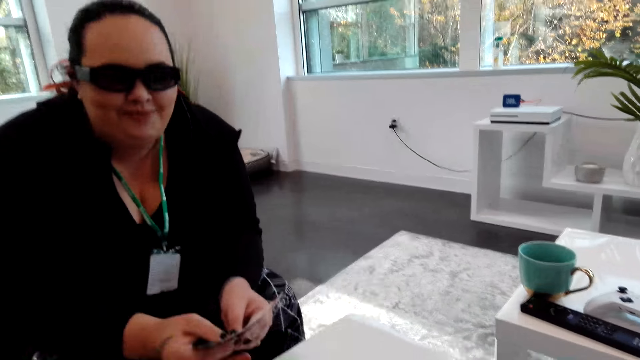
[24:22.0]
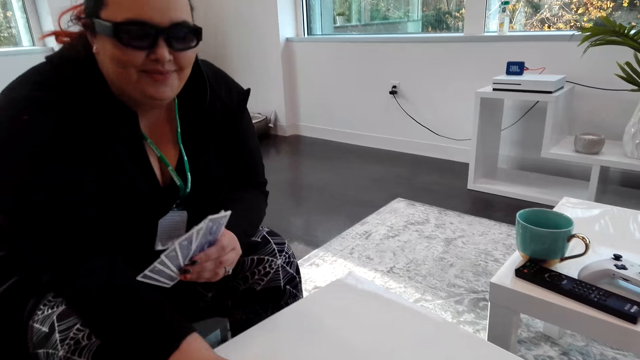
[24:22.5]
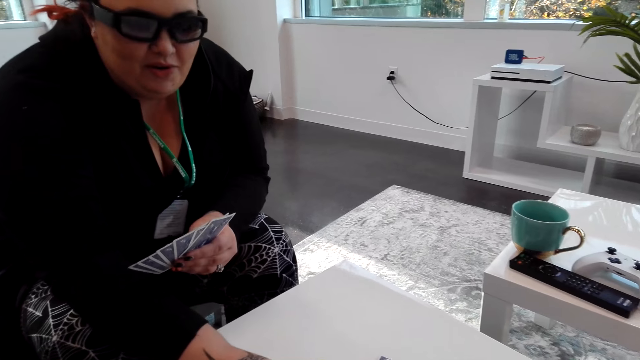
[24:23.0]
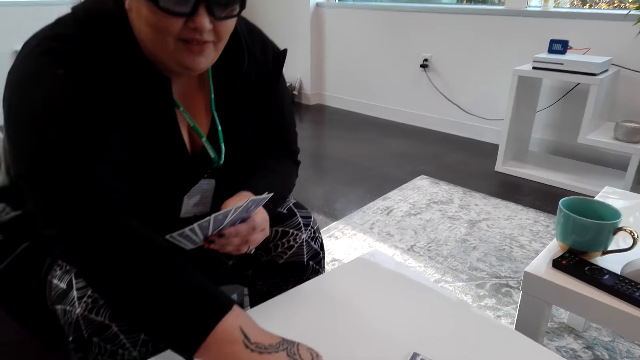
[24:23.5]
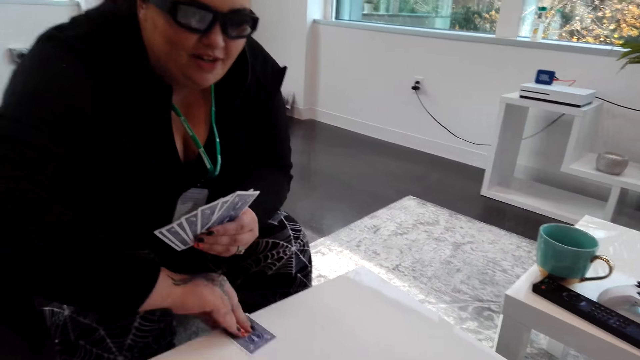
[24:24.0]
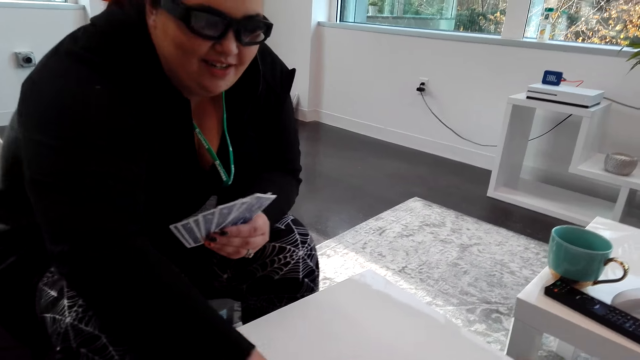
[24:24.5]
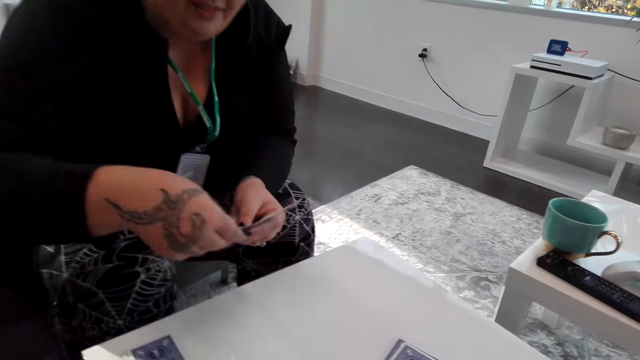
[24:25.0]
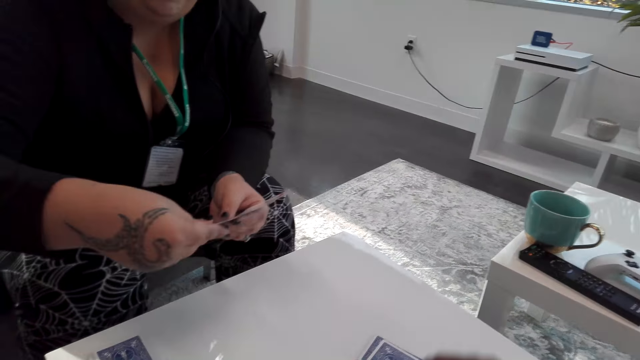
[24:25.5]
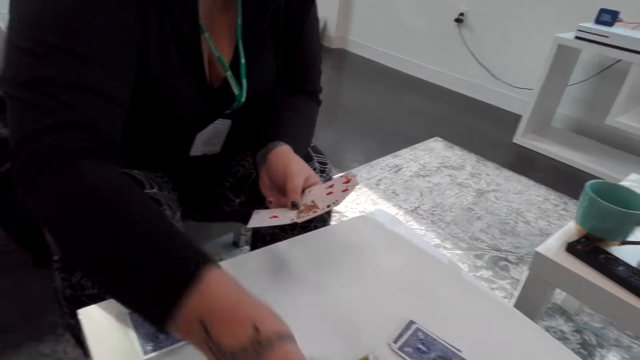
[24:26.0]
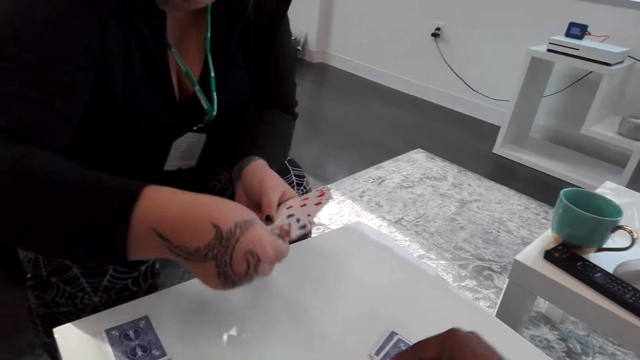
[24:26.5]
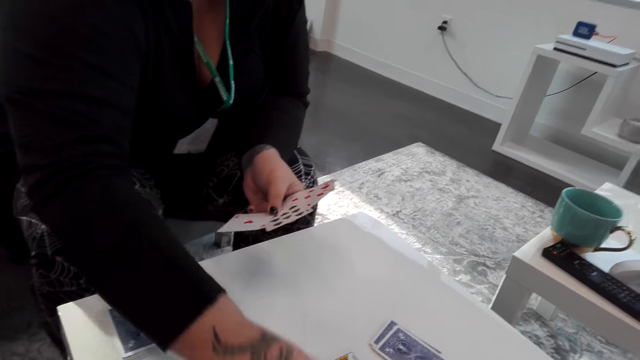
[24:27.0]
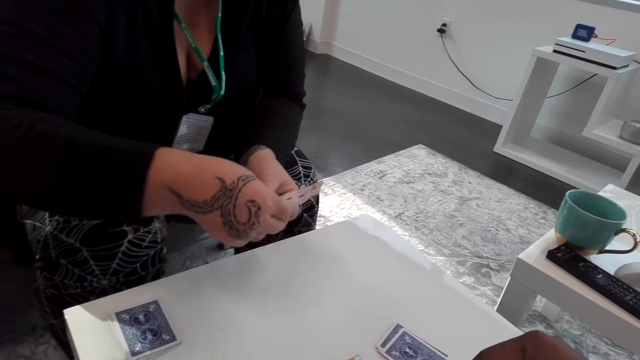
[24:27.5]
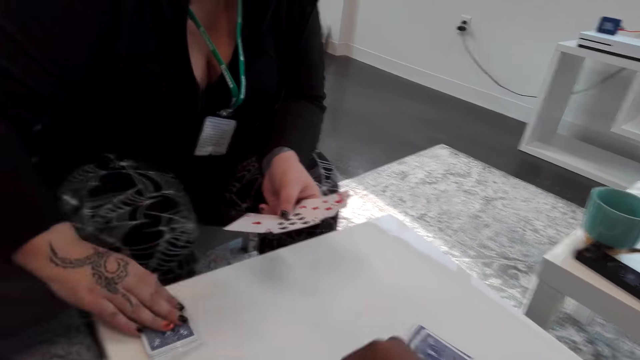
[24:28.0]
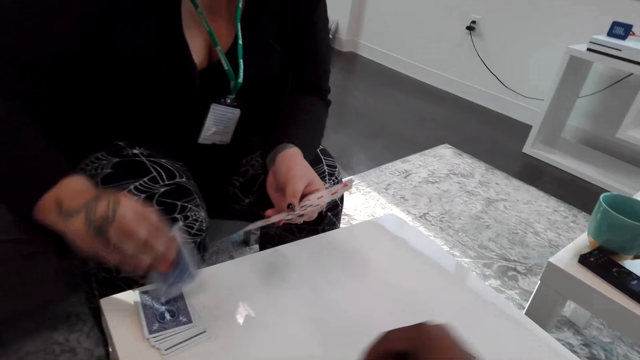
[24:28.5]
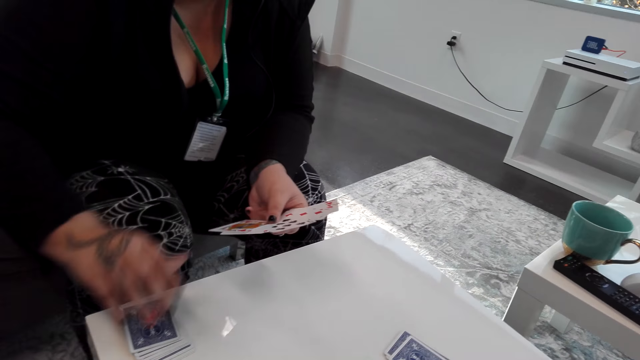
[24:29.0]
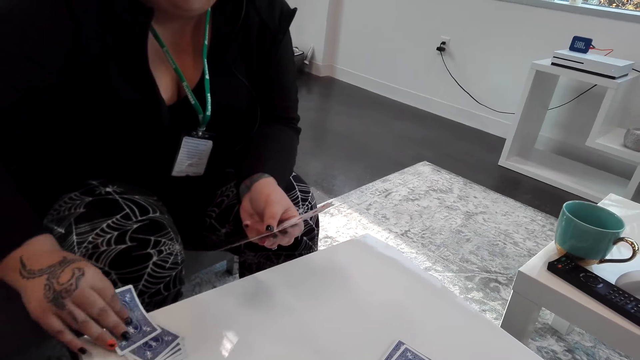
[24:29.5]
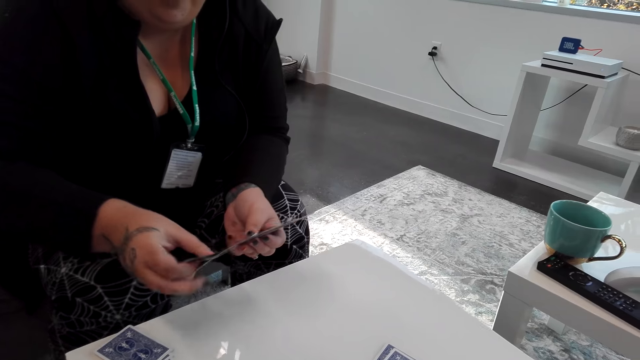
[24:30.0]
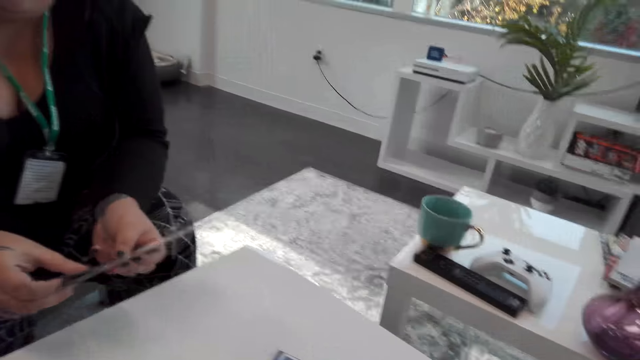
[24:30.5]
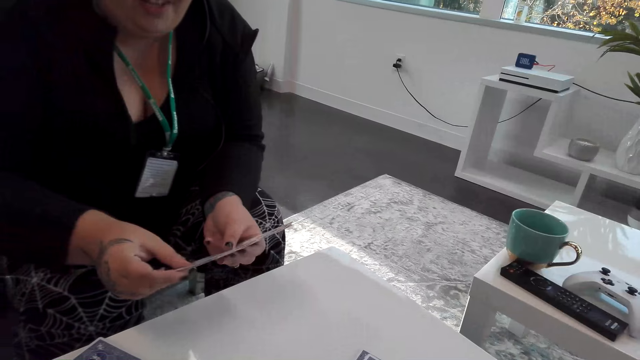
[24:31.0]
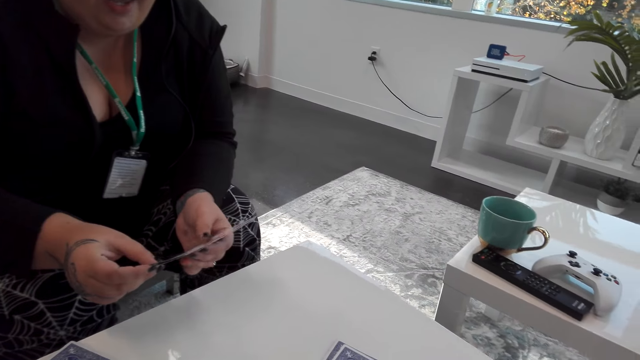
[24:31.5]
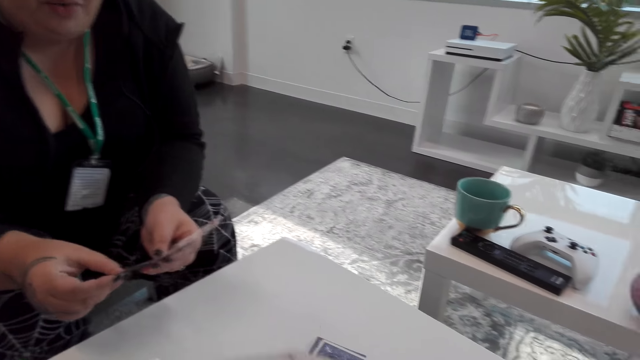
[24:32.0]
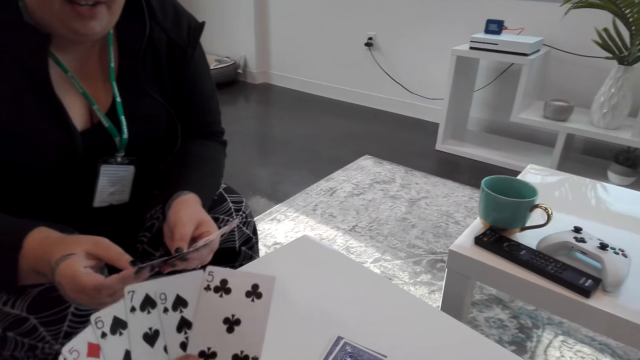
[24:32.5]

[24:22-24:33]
A woman plays a card. The woman picks cards. The camera wearer sorts the cards with the woman.

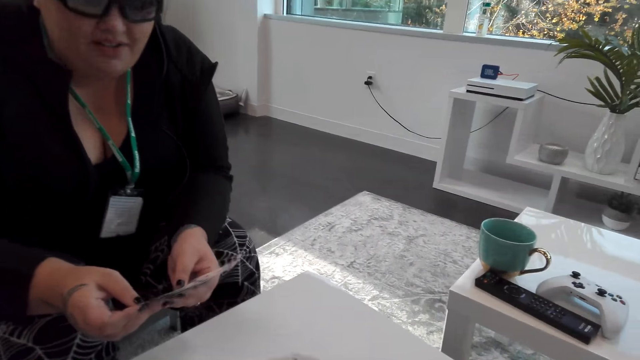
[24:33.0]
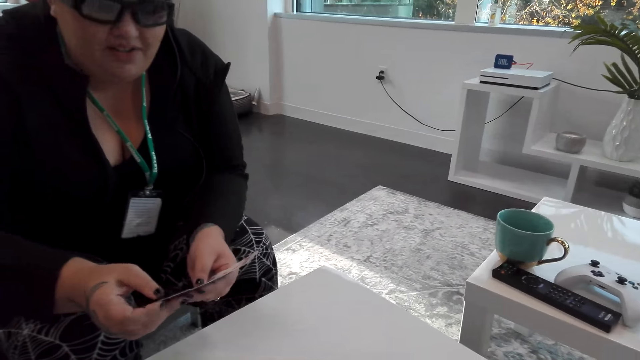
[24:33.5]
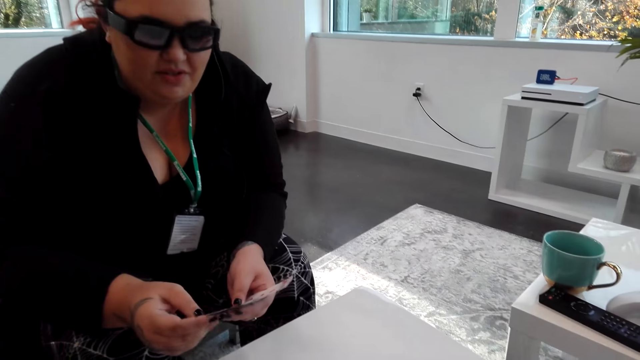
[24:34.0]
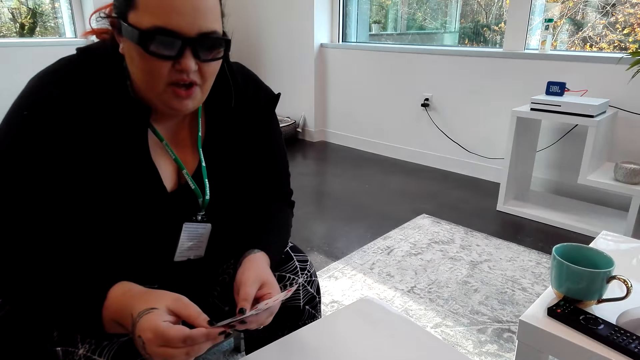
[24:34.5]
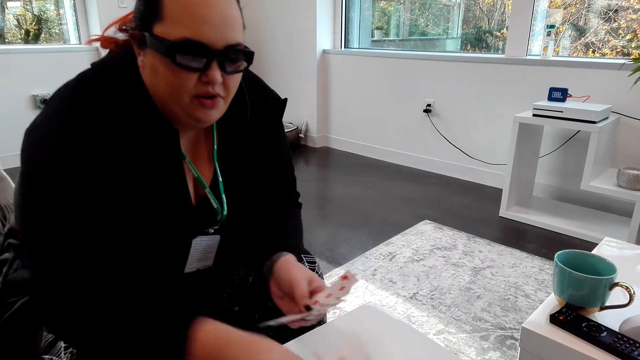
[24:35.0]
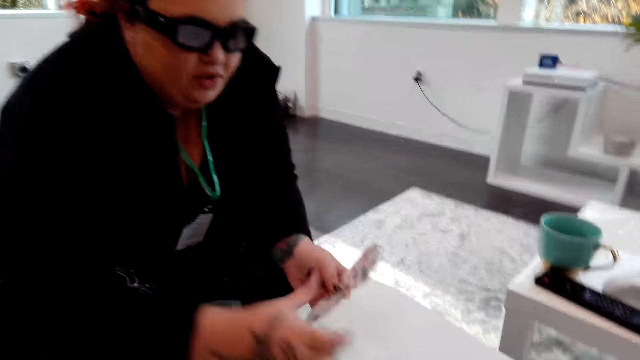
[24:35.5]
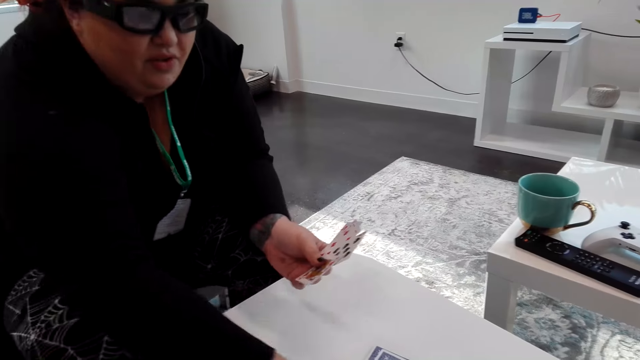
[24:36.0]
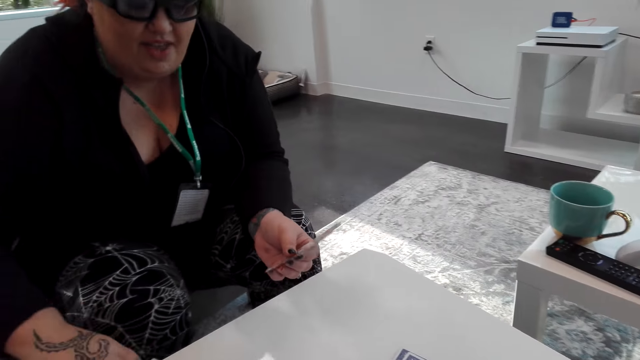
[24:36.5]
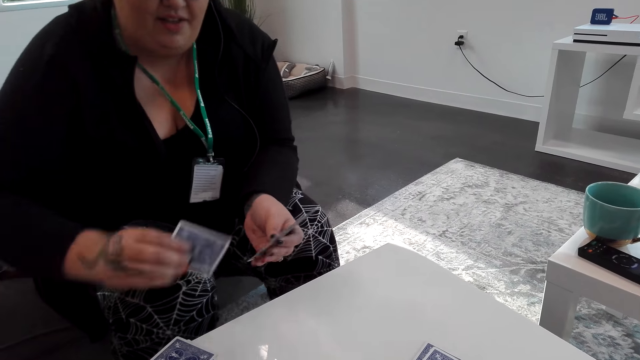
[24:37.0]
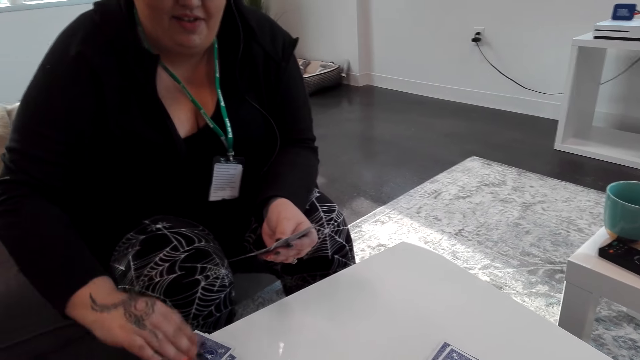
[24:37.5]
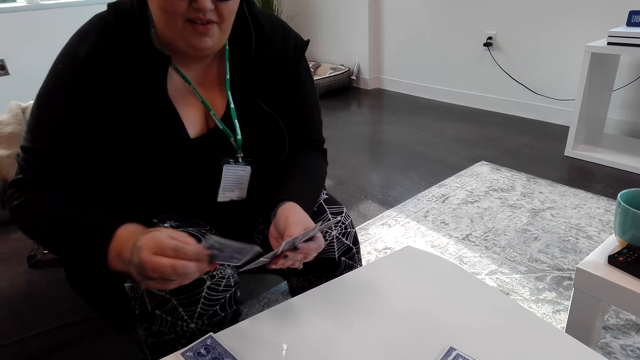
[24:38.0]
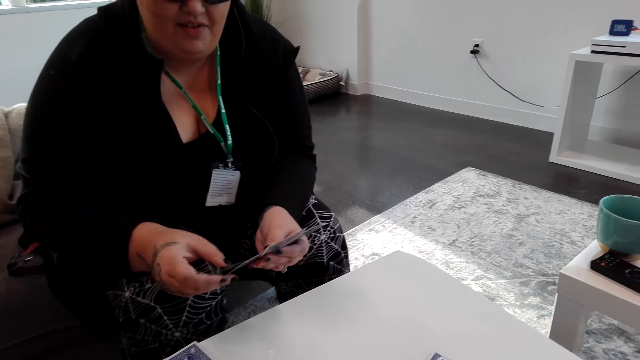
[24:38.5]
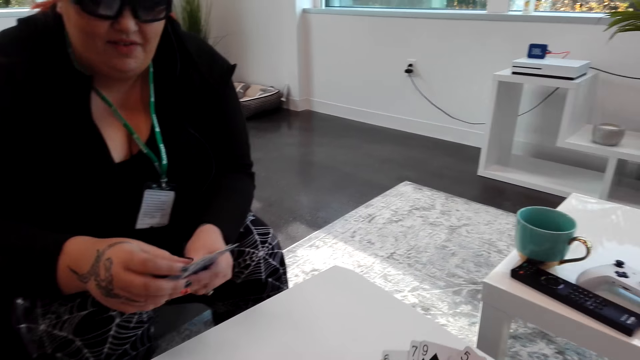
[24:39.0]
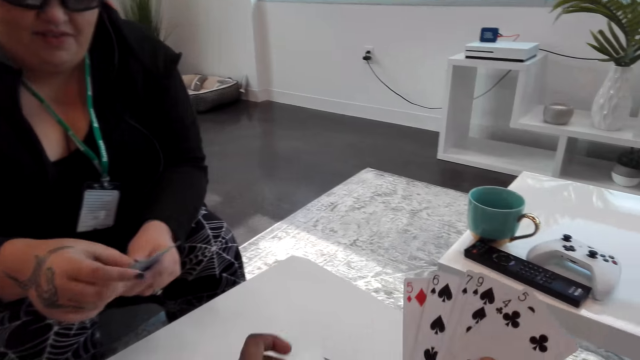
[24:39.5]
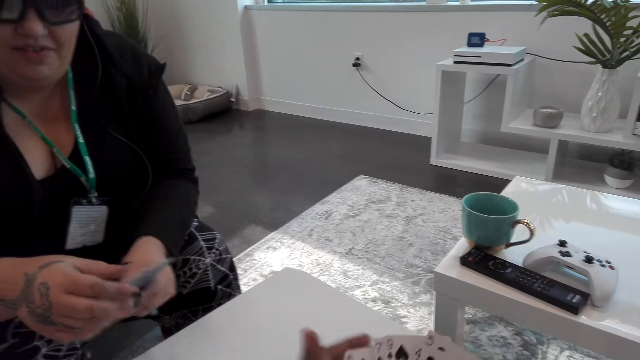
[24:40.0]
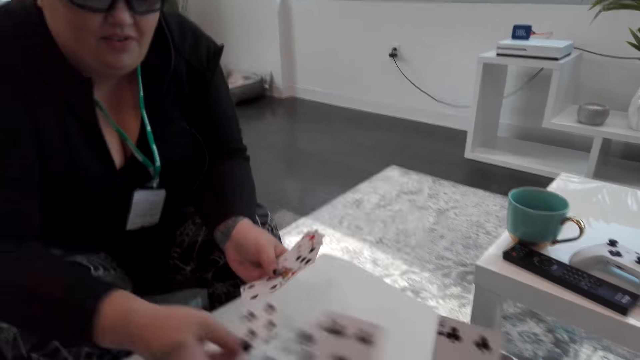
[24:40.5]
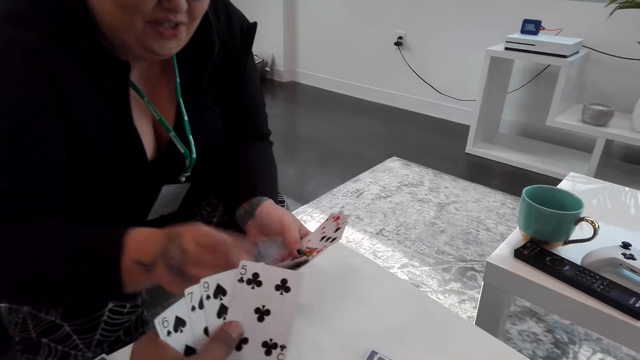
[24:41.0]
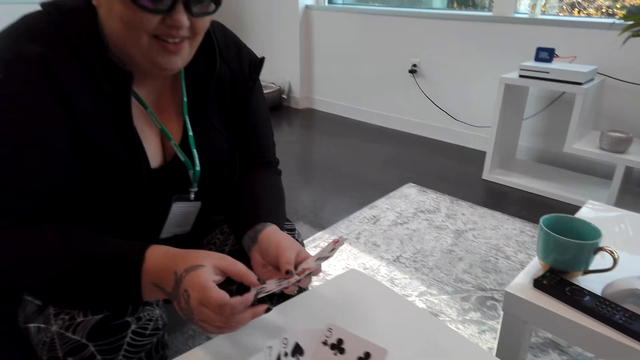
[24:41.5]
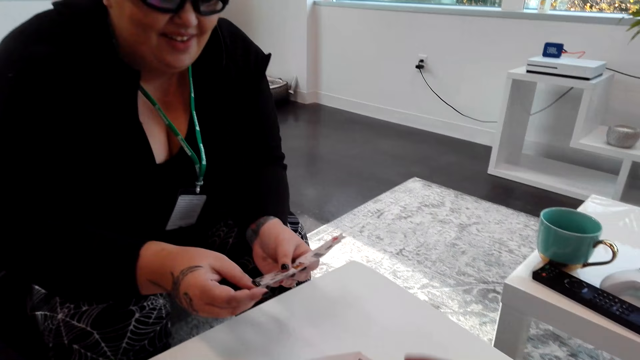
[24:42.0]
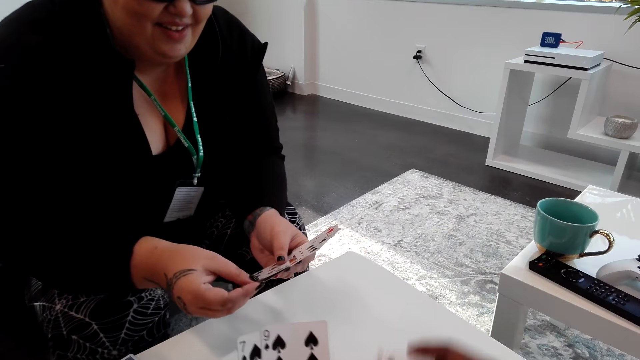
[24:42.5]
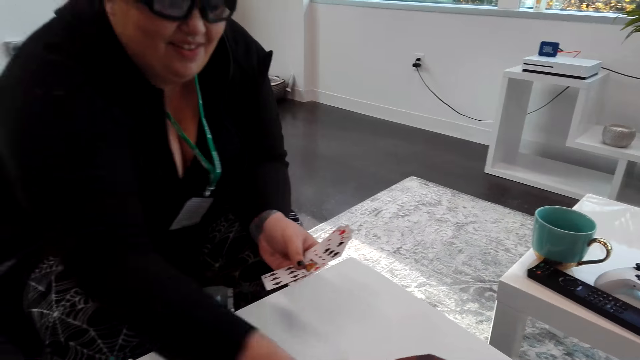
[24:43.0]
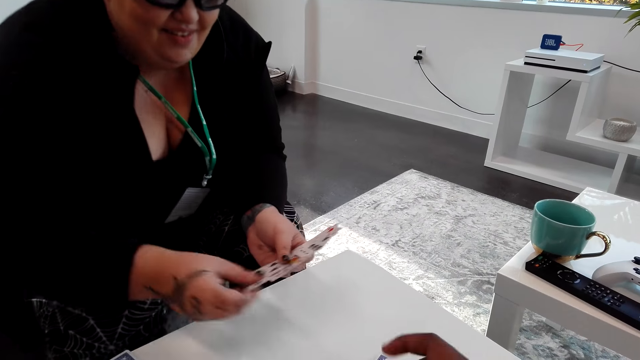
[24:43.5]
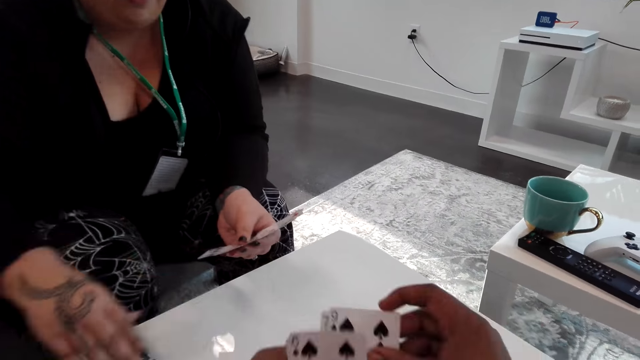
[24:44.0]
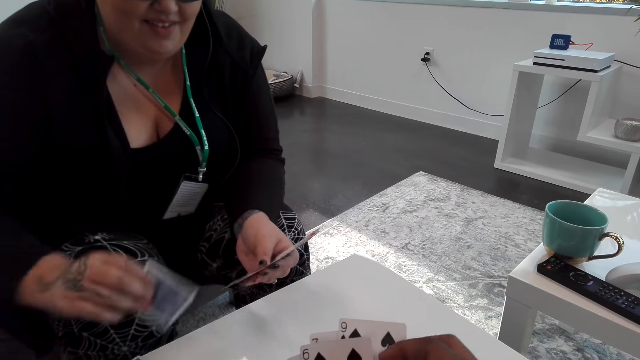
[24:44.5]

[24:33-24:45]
A woman plays a card. The woman picks cards. The camera wearer plays a card. The woman plays a card. The woman picks a card.
